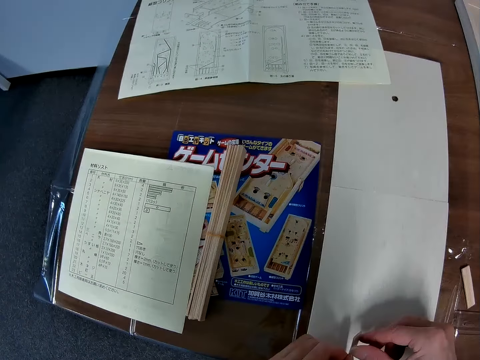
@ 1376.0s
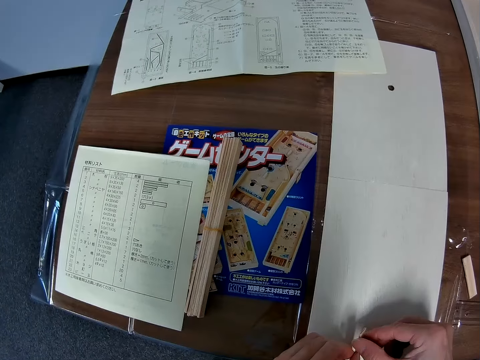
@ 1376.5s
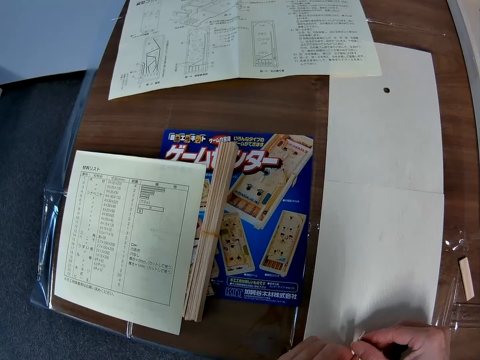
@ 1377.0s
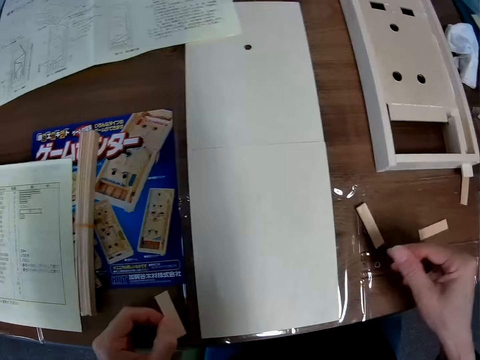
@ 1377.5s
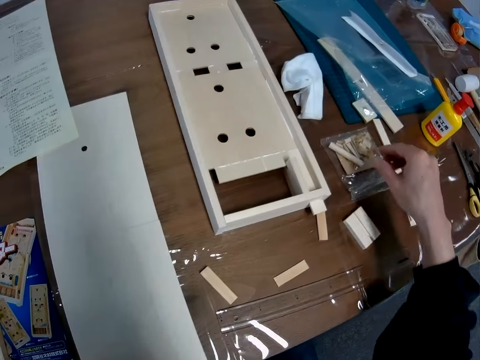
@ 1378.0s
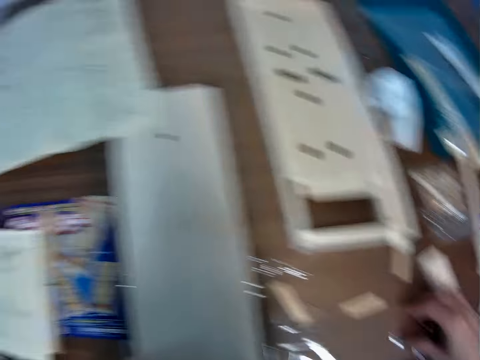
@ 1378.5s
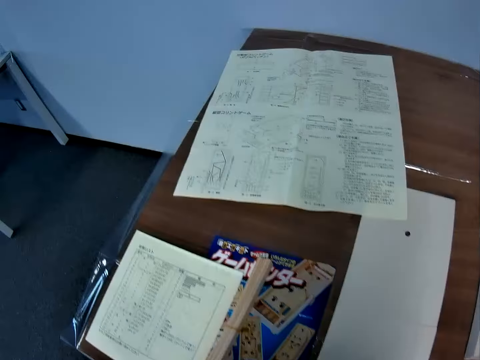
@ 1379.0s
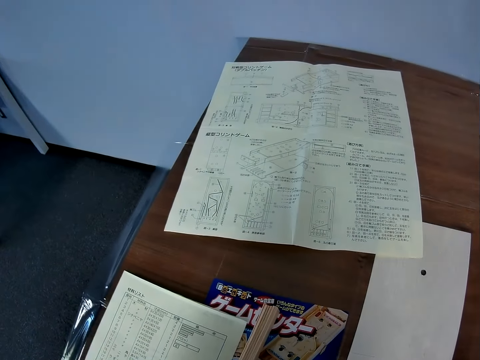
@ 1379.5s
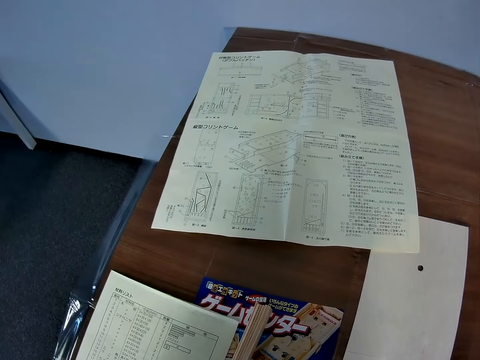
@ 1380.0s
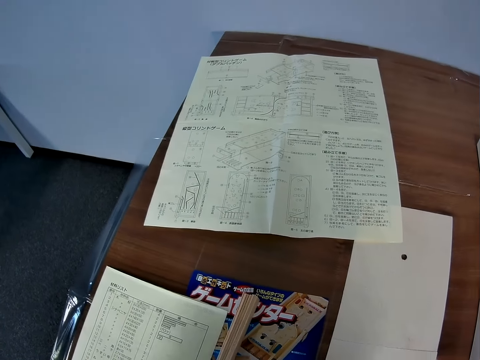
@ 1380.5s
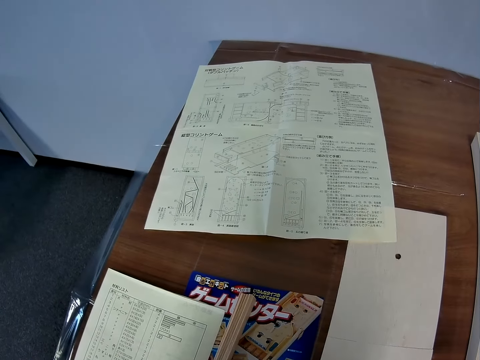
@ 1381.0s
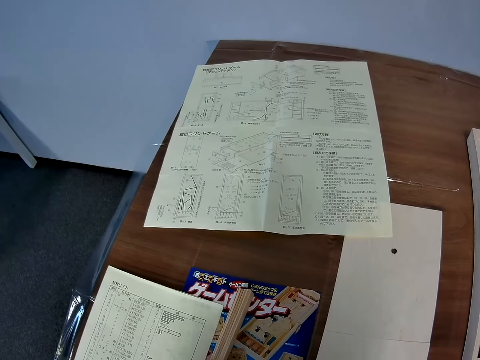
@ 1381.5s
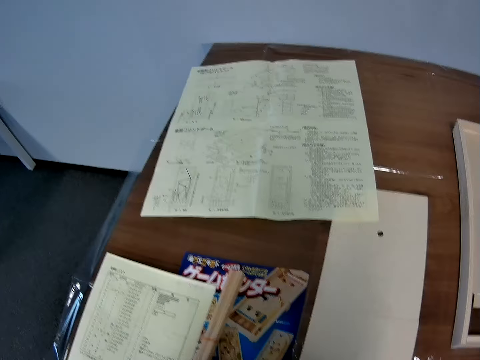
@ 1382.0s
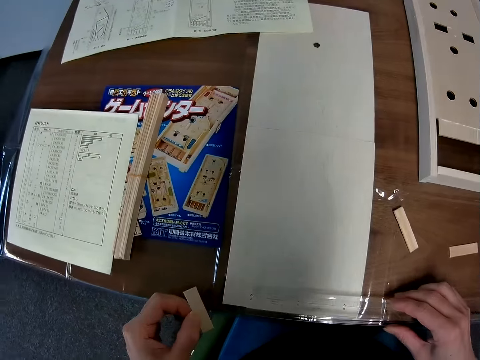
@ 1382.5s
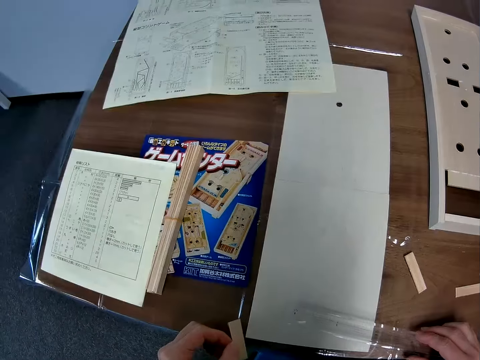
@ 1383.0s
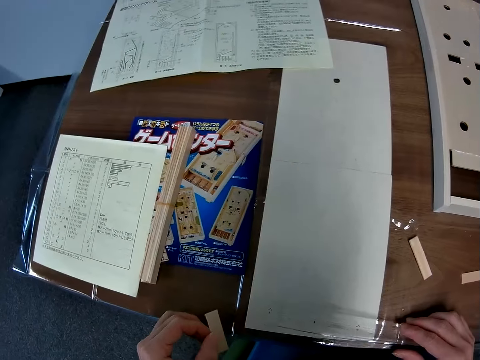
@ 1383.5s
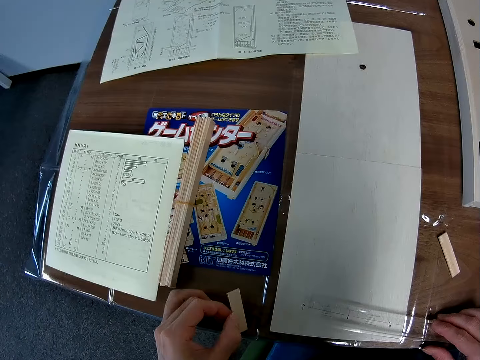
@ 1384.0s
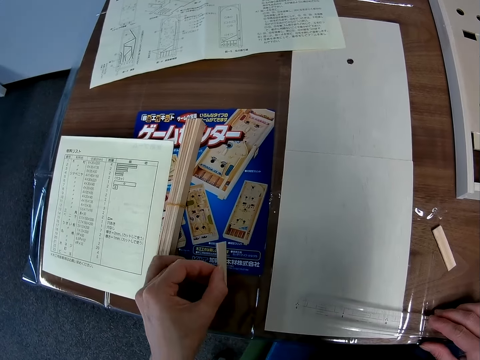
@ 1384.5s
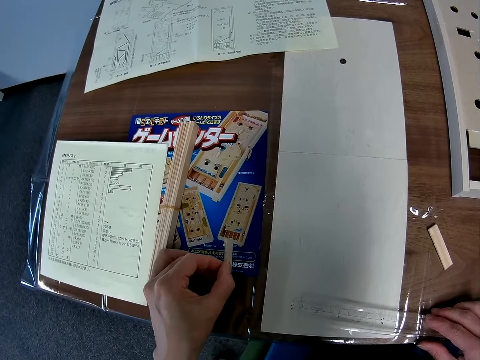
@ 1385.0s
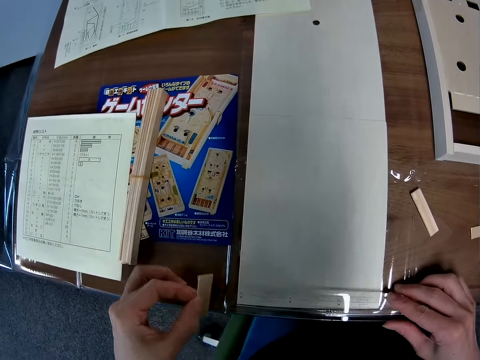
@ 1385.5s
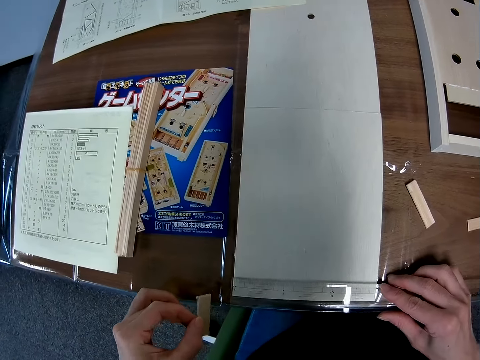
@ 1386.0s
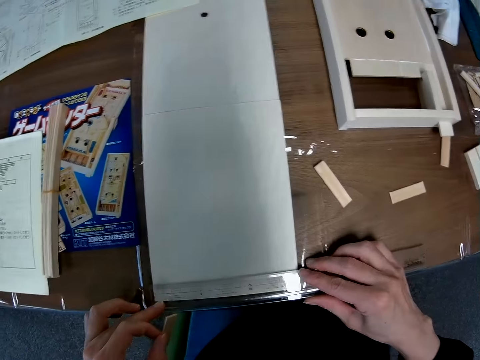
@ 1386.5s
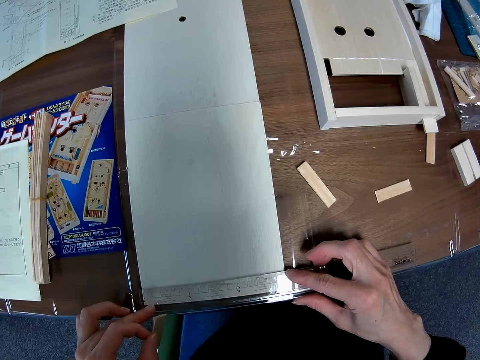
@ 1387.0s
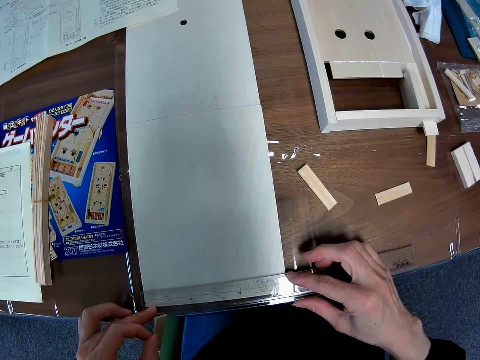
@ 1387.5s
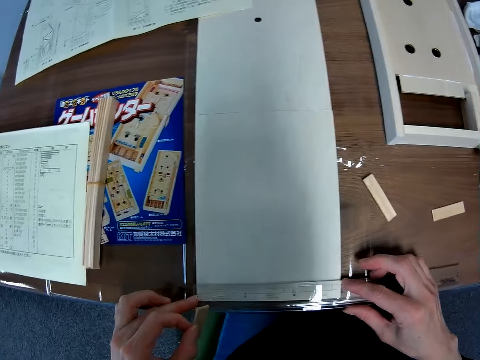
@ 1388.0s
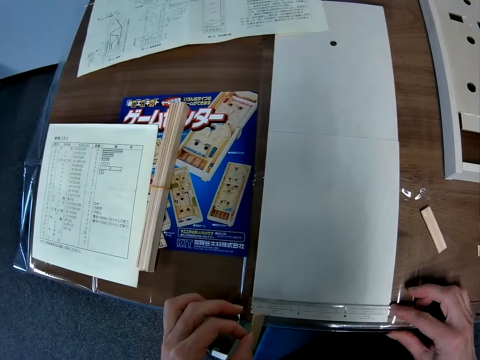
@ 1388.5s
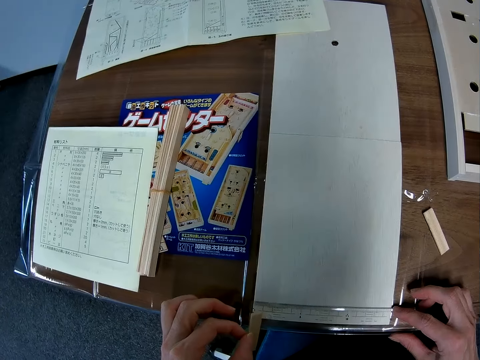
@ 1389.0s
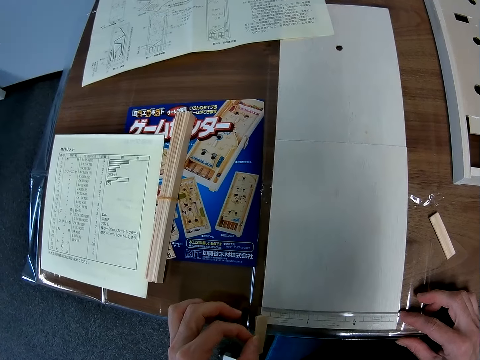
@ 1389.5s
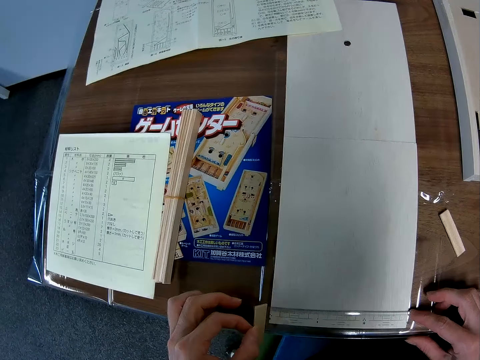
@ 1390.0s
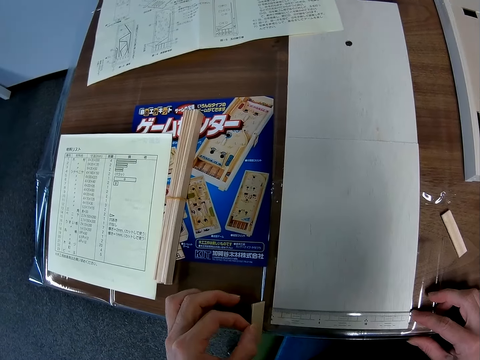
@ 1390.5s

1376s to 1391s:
The camera wearer picks up a ruler on the table with his right hand. He measures the wood on the table with the ruler in his right hand.

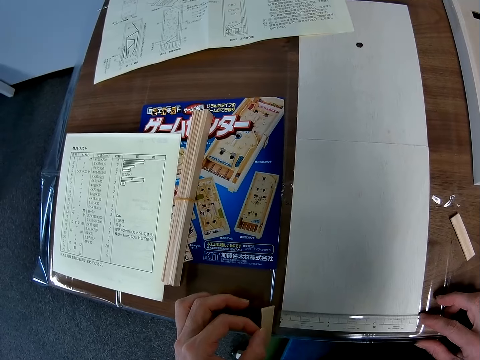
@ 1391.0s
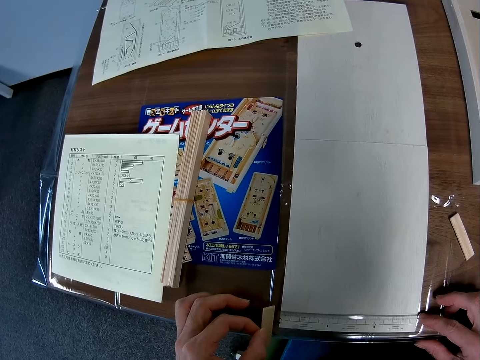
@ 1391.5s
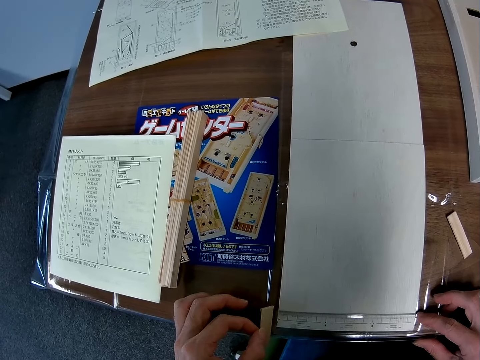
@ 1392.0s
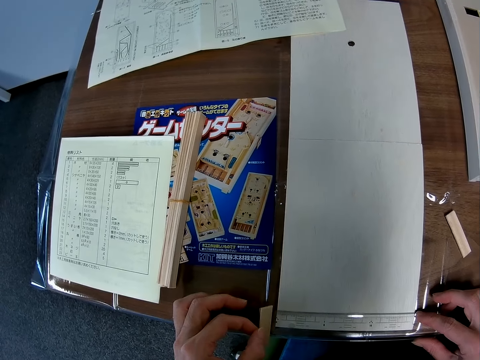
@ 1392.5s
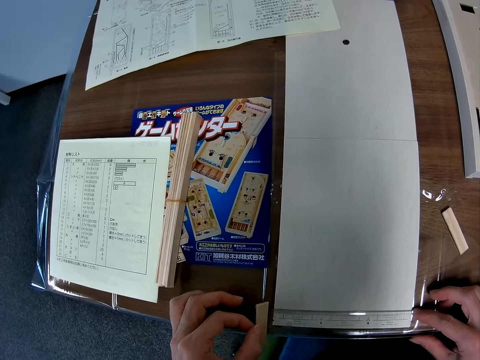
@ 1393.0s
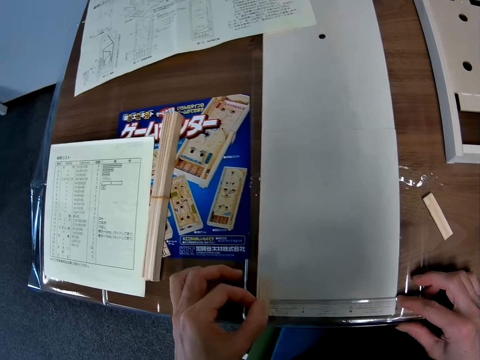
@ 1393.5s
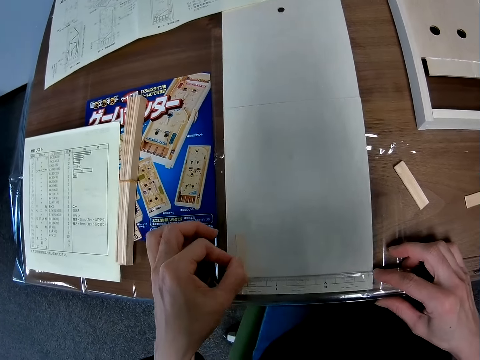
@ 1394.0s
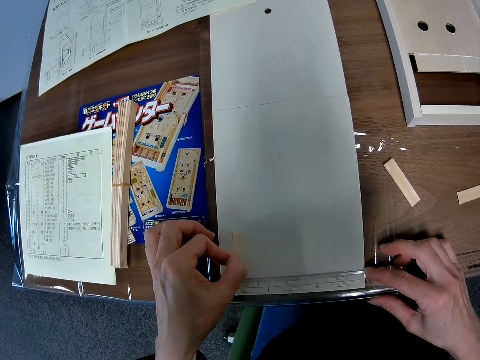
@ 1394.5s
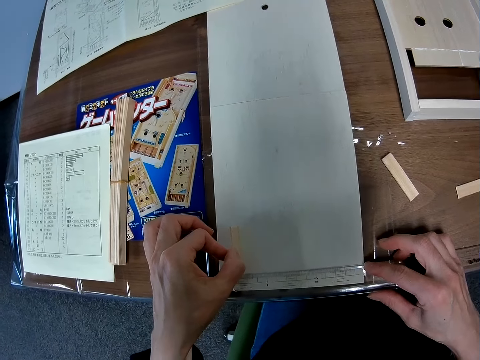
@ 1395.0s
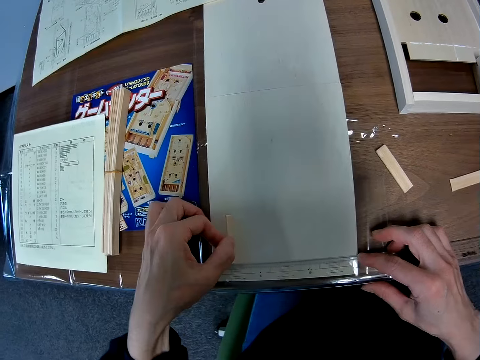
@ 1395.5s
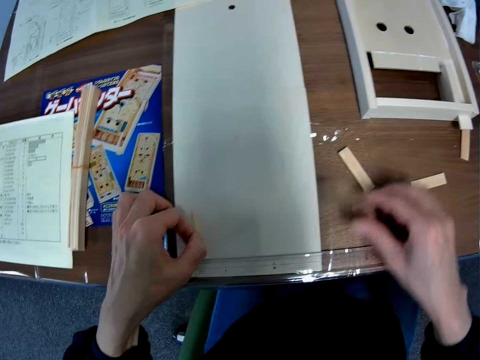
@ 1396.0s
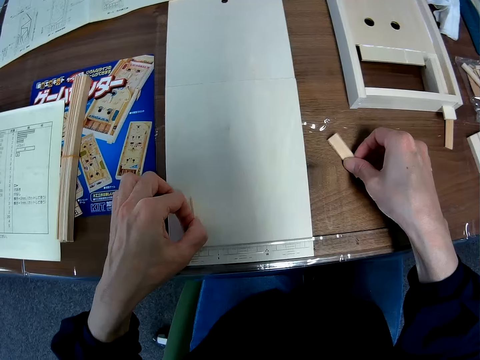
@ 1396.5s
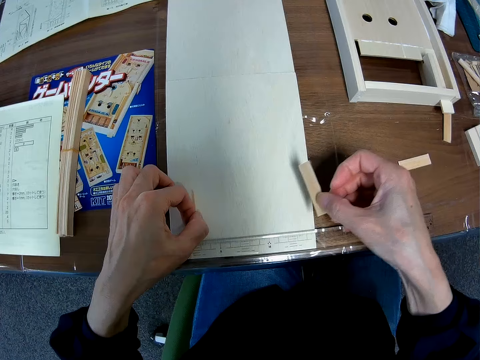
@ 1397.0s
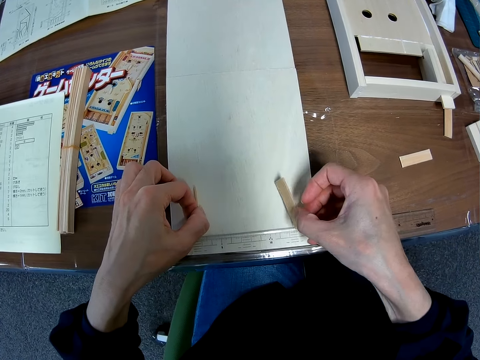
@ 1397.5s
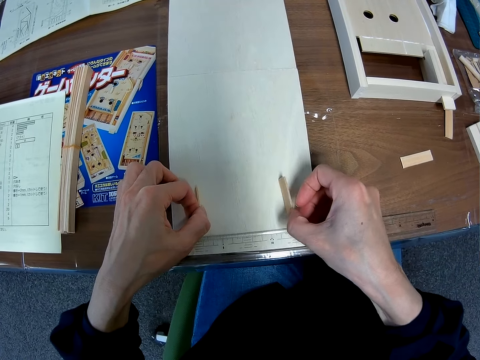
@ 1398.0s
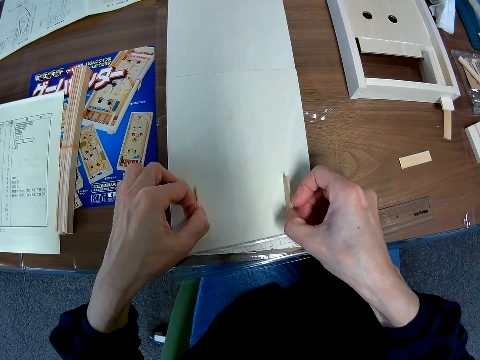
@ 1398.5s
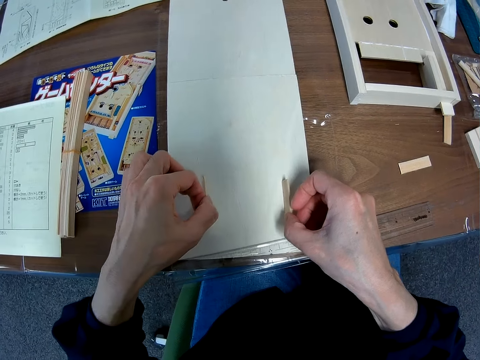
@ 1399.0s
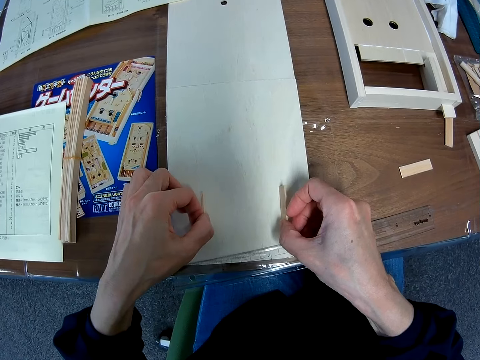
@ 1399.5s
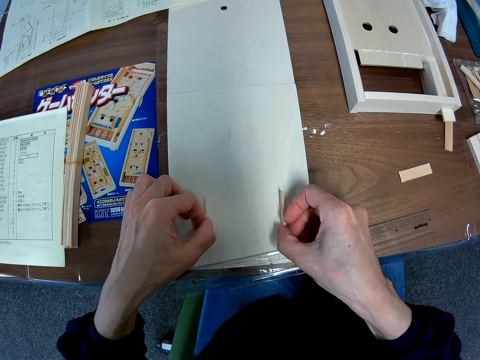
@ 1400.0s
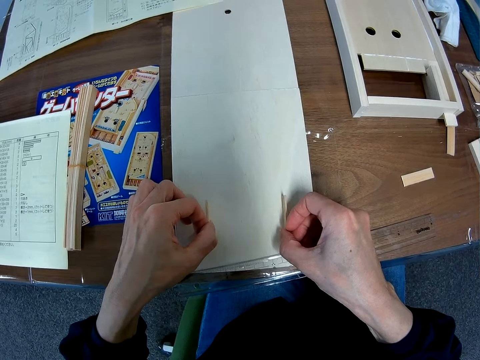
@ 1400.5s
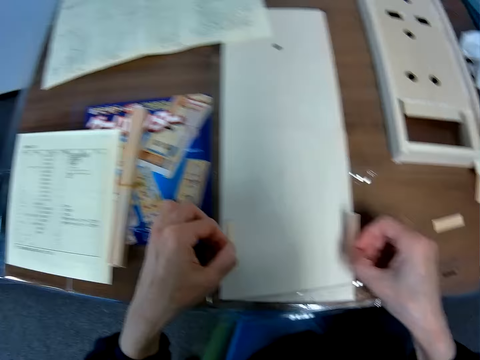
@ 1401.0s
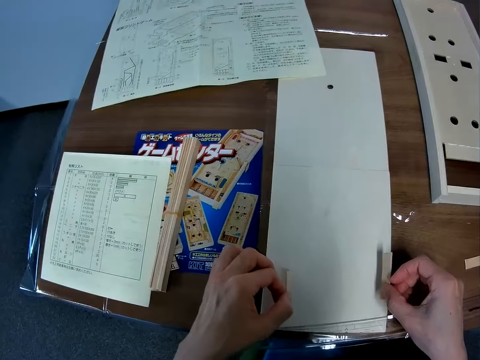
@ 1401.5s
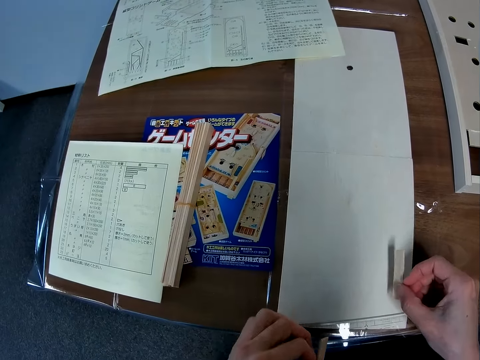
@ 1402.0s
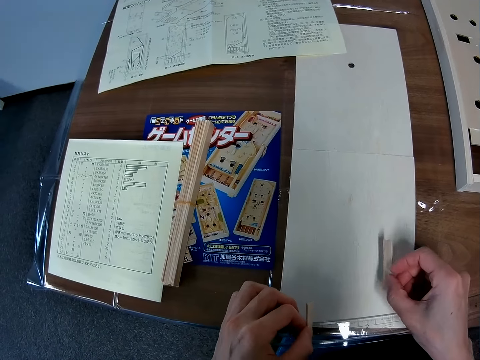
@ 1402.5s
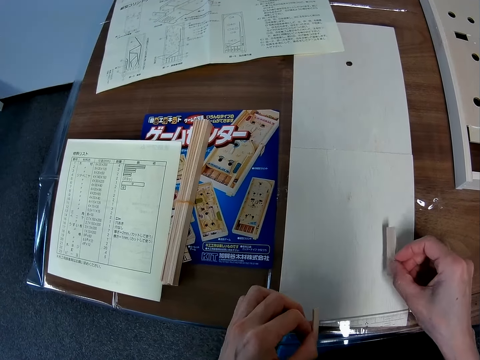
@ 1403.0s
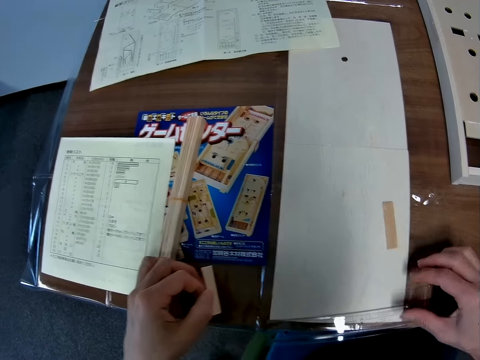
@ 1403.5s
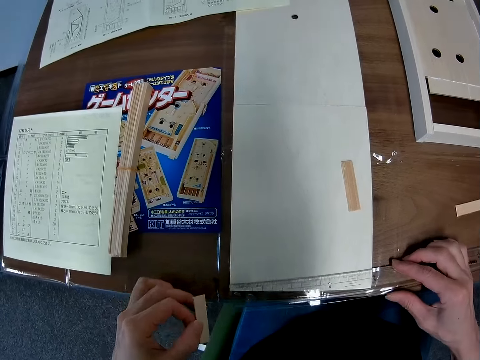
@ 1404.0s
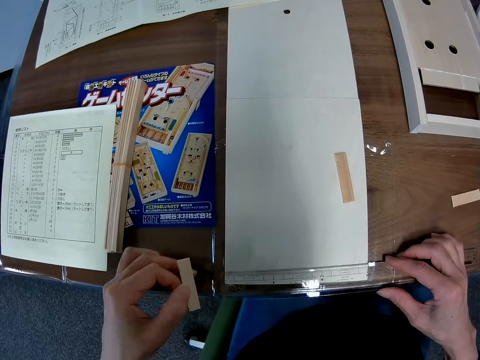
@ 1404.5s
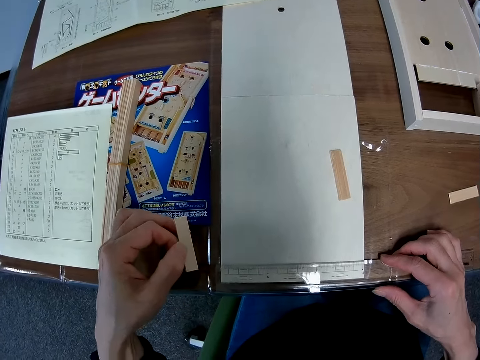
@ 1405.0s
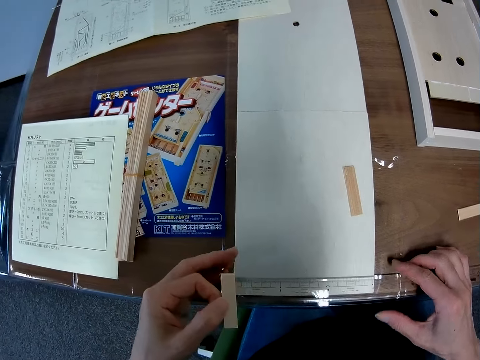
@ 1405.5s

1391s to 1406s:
The camera wearer hovers the piece of wood in his left hand over the wood on the table. He measures something. He picks another piece of wood on the table with his right hand. He hovers the piece of wood in his right hand over the wood on the table. He measures something again. He puts the piece of wood in his right hand on the wood on the table. He adjusts the ruler over the wood on the table.
